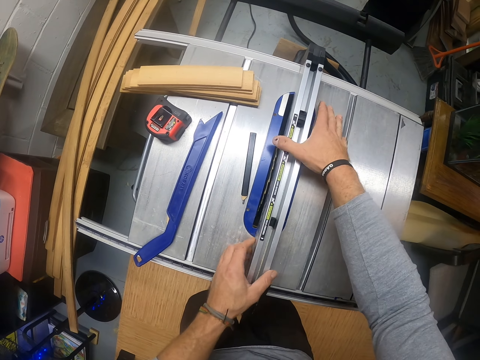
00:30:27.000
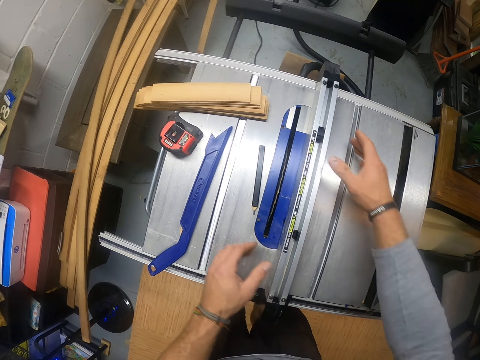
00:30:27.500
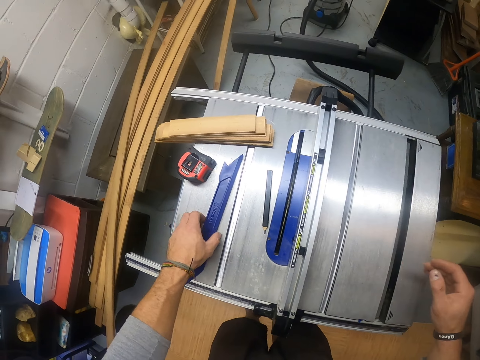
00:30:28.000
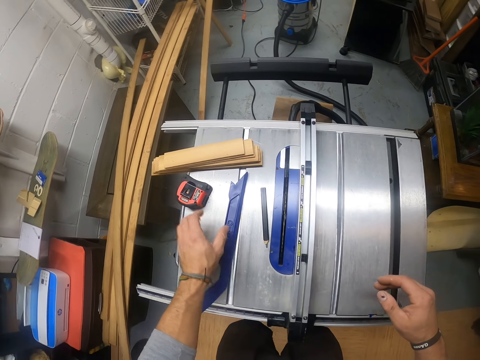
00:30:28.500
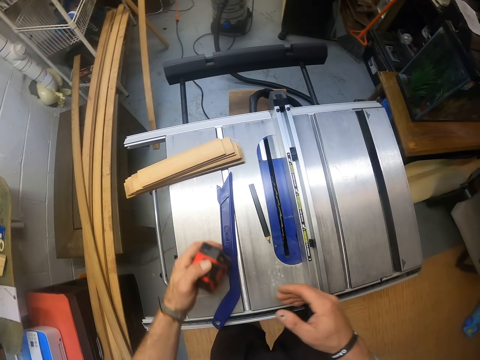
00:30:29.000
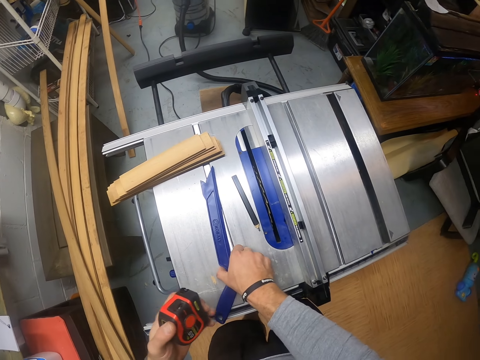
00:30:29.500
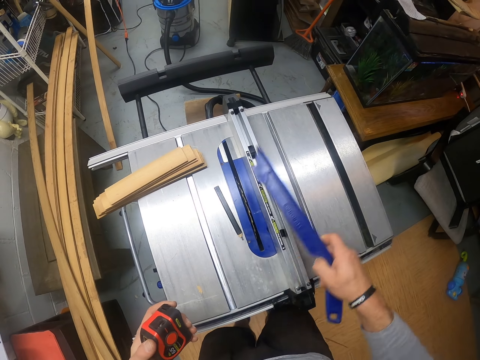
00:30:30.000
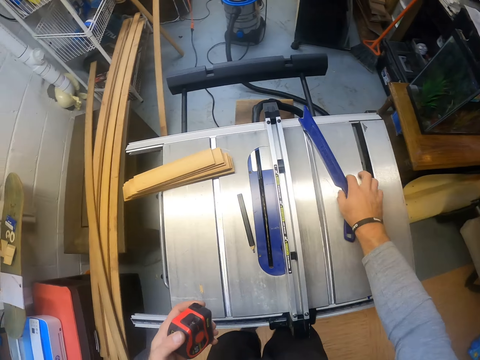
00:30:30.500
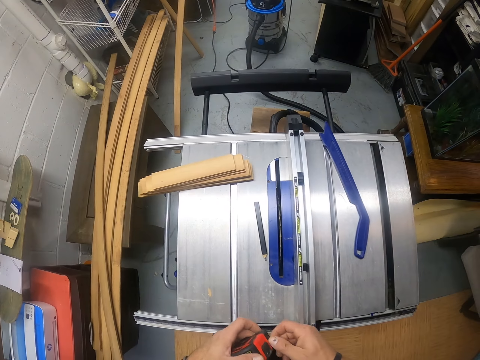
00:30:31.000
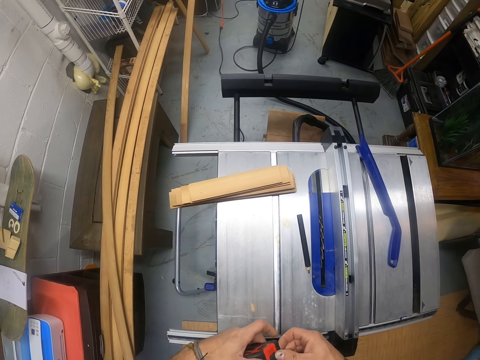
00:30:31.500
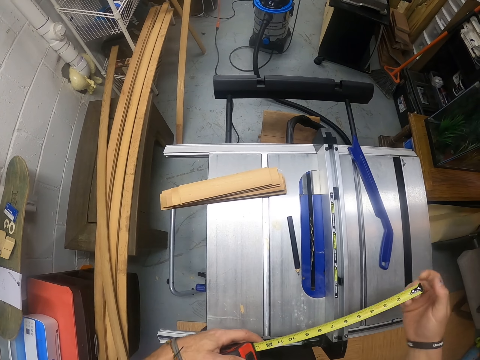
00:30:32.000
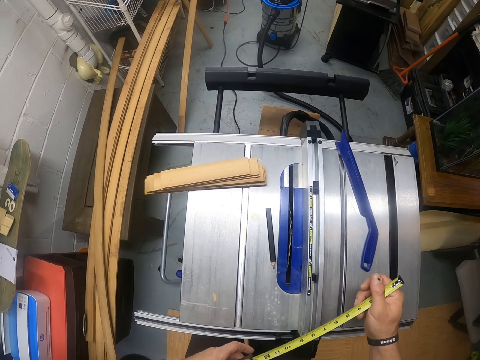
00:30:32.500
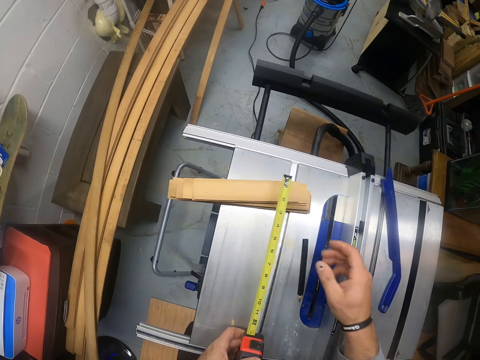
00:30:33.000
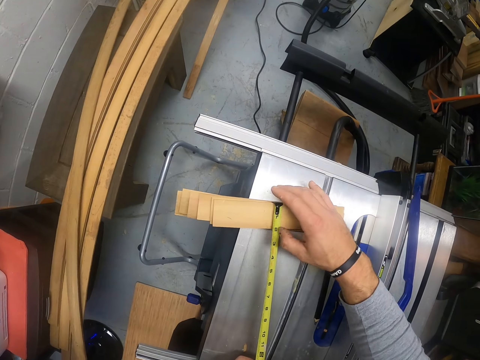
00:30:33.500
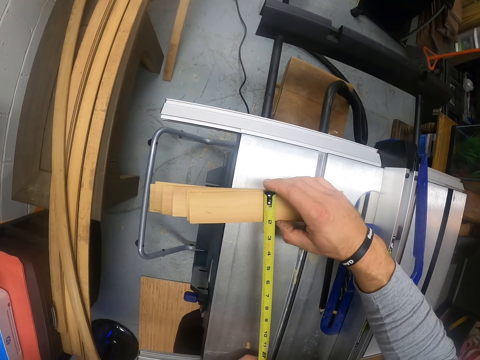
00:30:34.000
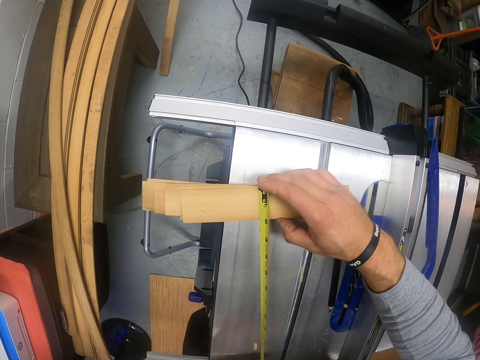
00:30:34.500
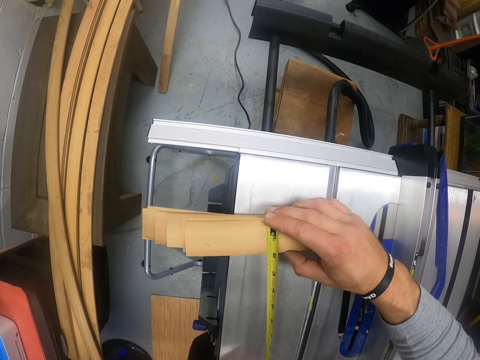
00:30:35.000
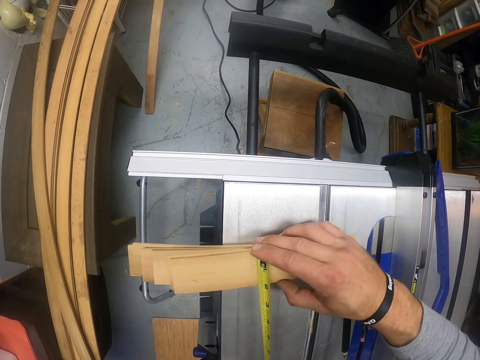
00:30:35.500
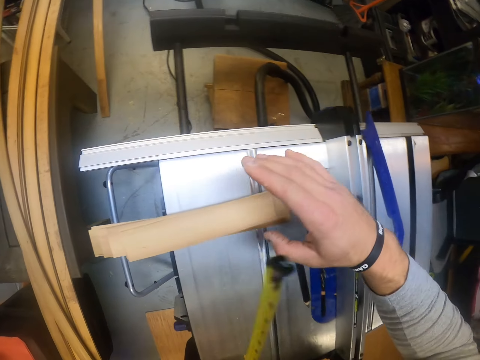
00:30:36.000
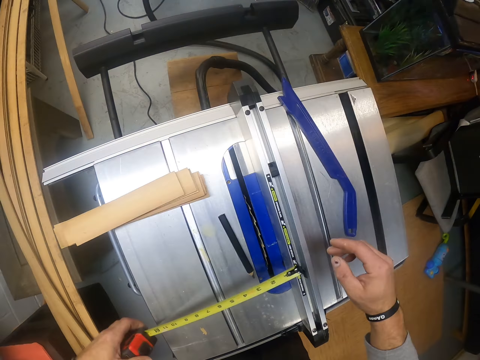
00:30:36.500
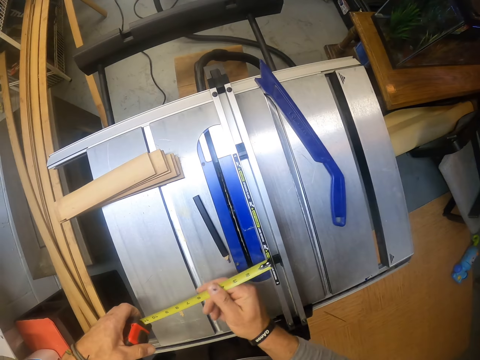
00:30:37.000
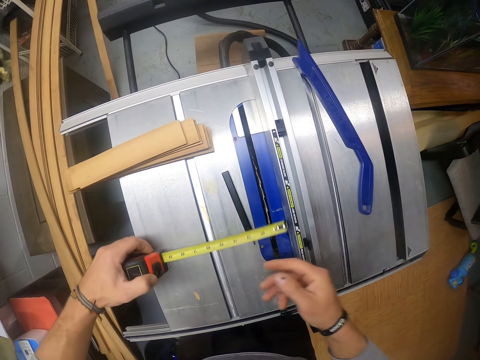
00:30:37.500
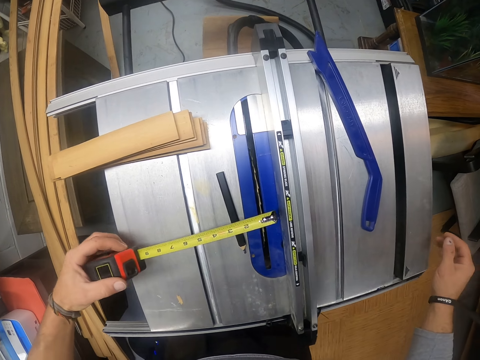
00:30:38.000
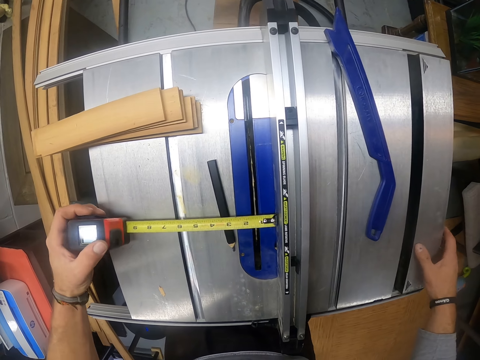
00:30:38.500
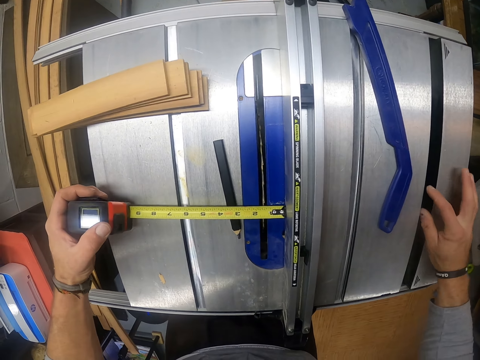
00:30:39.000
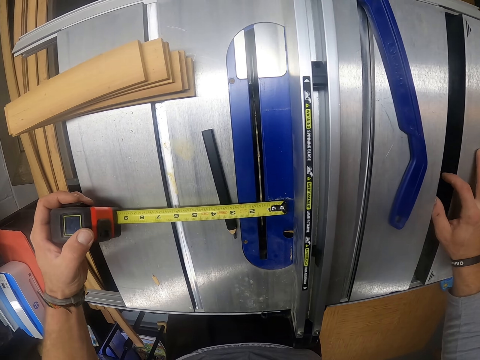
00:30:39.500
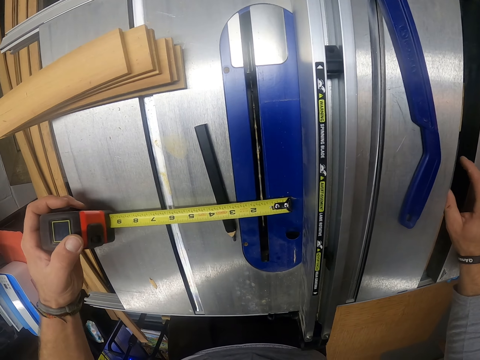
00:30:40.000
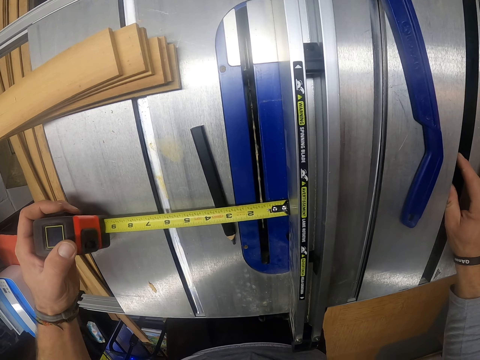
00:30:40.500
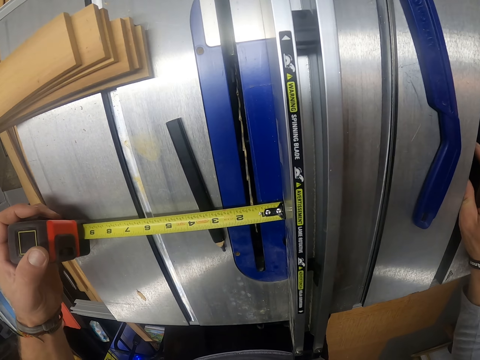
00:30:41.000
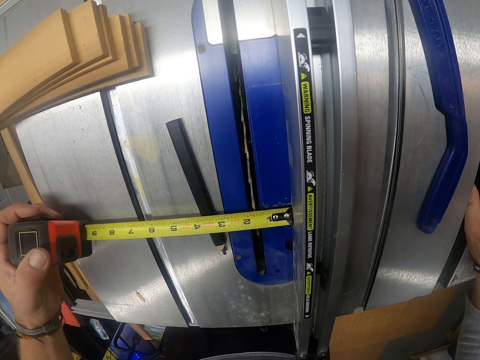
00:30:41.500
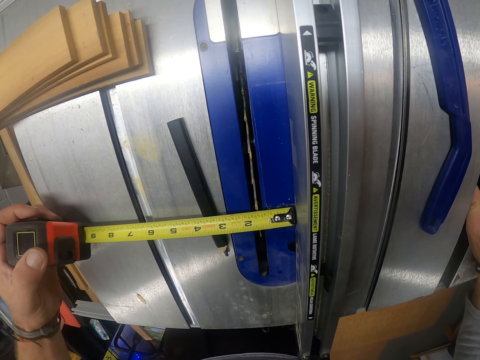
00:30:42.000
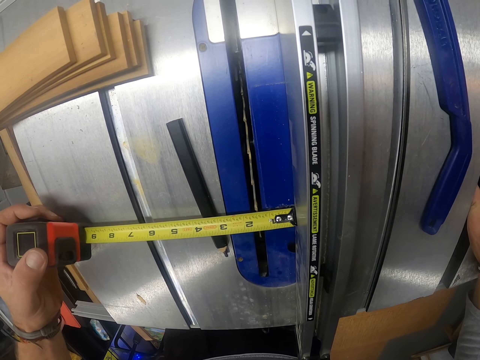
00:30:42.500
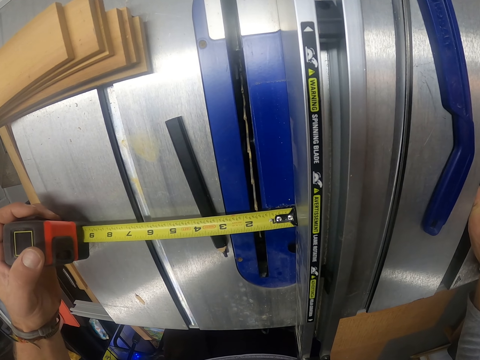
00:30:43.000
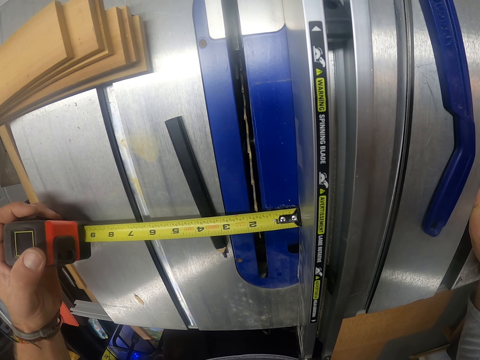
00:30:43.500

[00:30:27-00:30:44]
The camera wearer adjusts the vice on the sawmill machine with his hands. He moves a plate on the sawmill machine with his left hand. He picks up a measuring tape from the sawmill machine with his left hand. He picks up the plate from the sawmill machine with his right hand. He drops the plate on the sawmill machine with his right hand. He pulls out the measuring tape with his right hand. He measures pieces of wood on the sawmill machine with the measuring tape in his hands. He adjusts the measuring tape with his hands. He places the measuring tape on the sawmill machine with his left hand. He moves the accessory track. He adjusts the sawmill machine with his right hand. He measures on the cutter area.

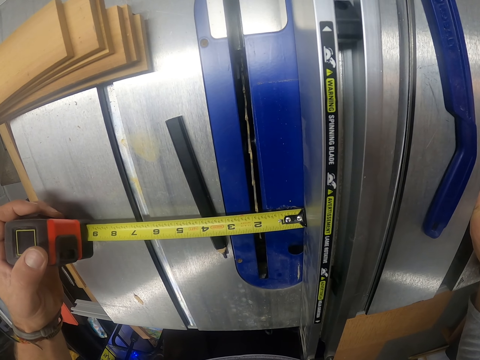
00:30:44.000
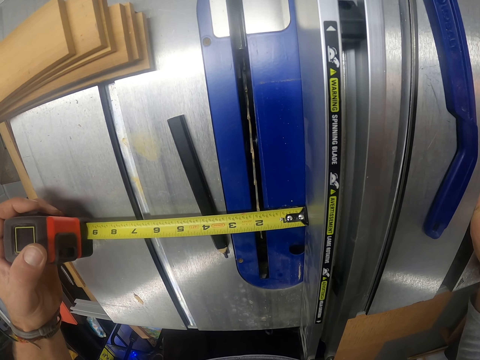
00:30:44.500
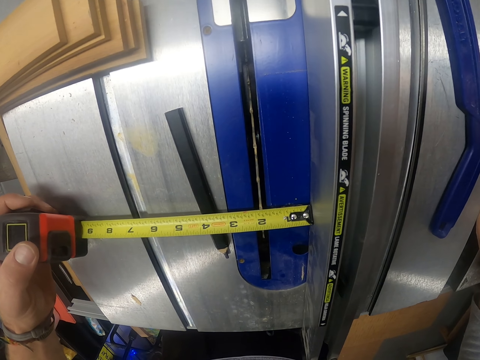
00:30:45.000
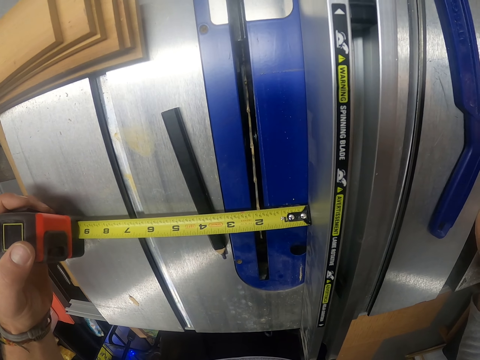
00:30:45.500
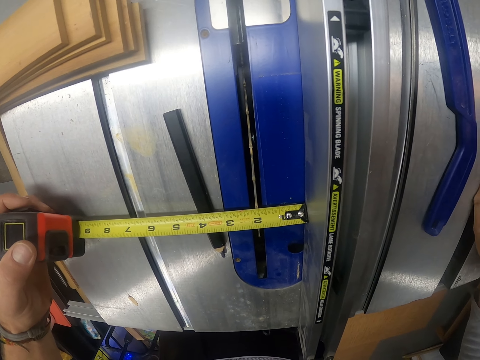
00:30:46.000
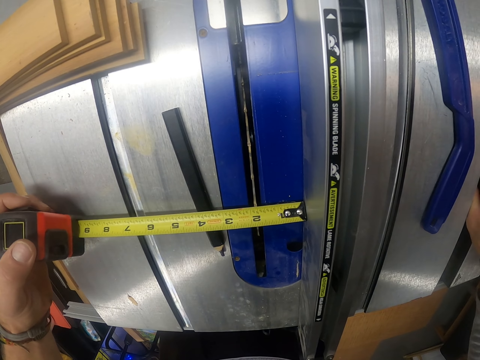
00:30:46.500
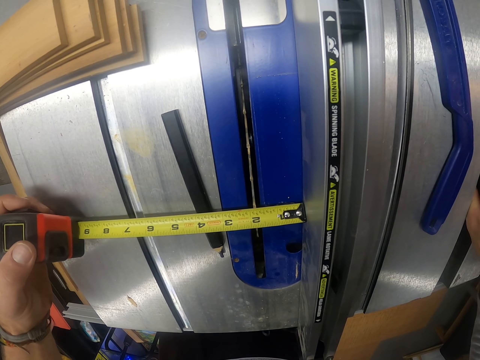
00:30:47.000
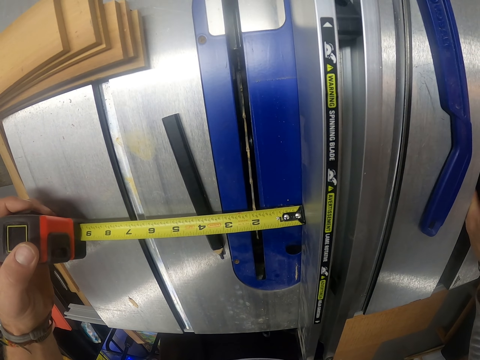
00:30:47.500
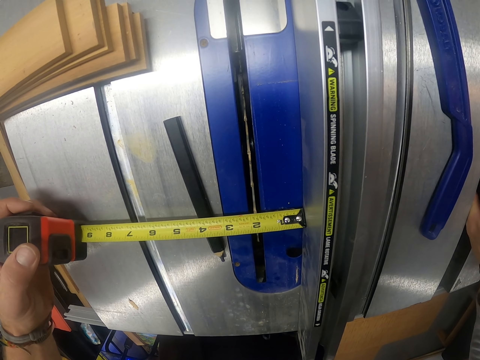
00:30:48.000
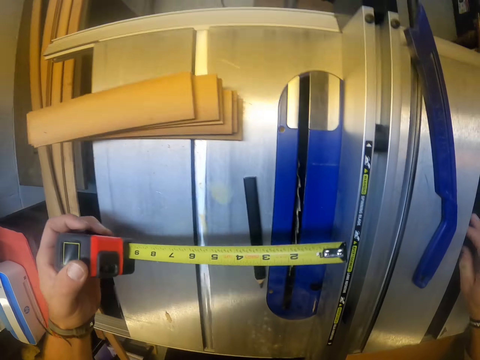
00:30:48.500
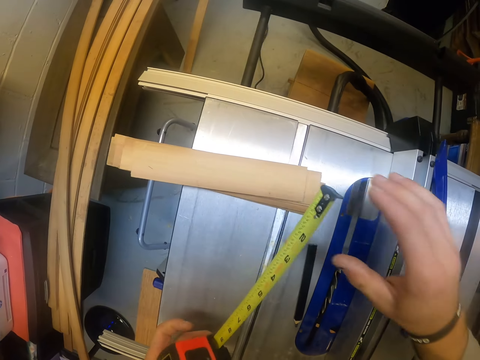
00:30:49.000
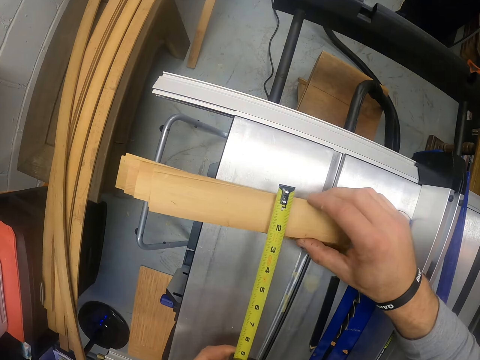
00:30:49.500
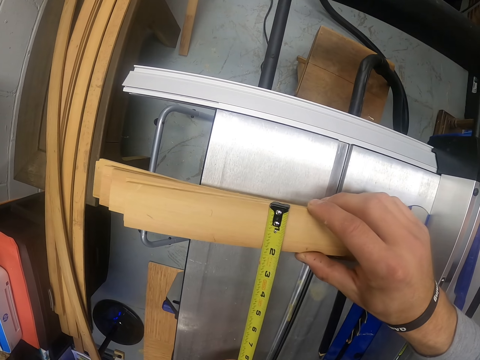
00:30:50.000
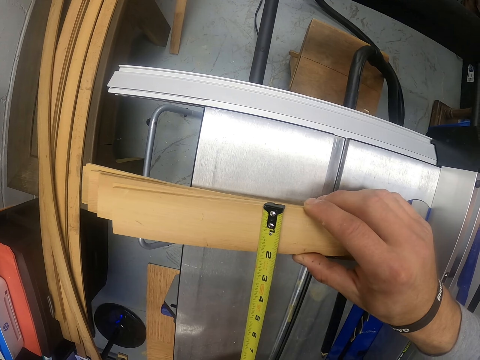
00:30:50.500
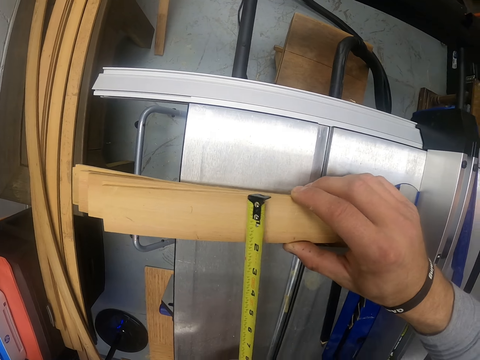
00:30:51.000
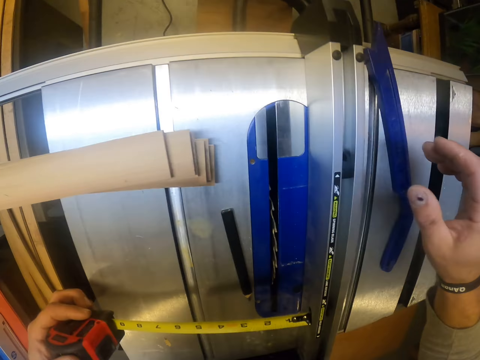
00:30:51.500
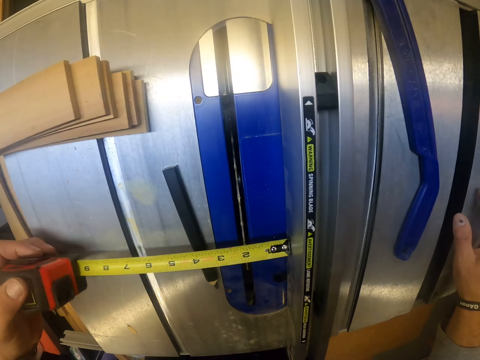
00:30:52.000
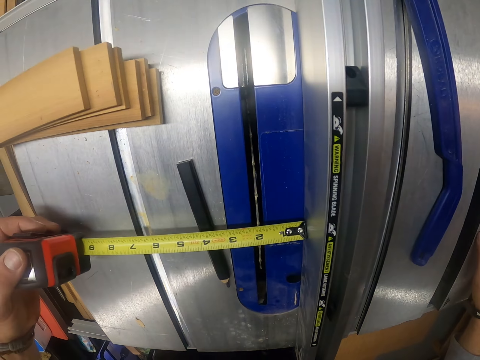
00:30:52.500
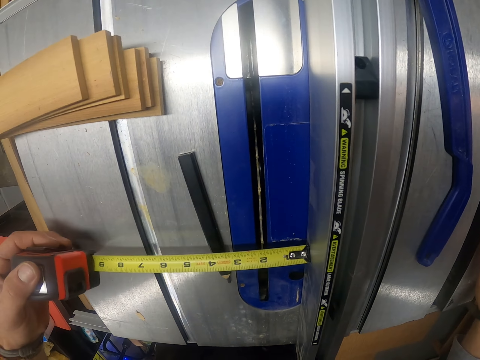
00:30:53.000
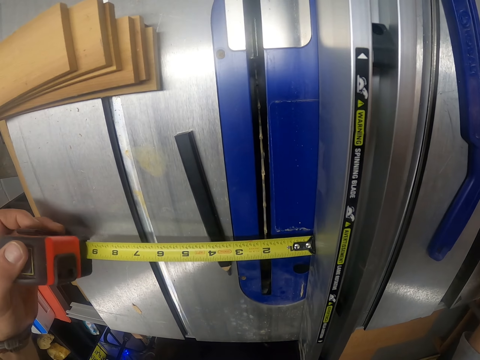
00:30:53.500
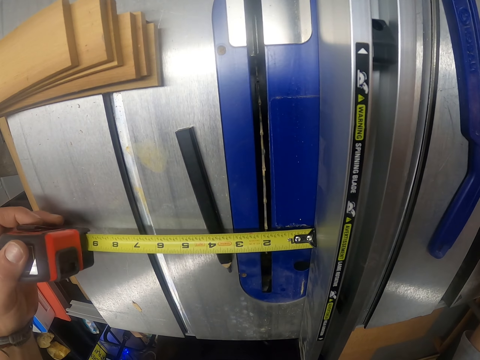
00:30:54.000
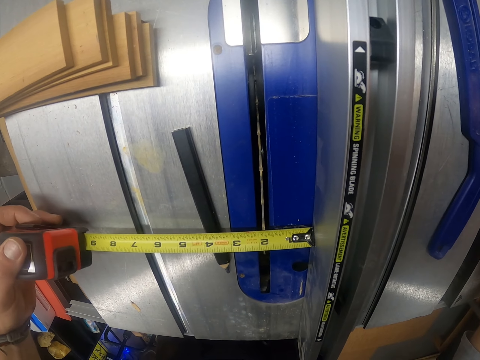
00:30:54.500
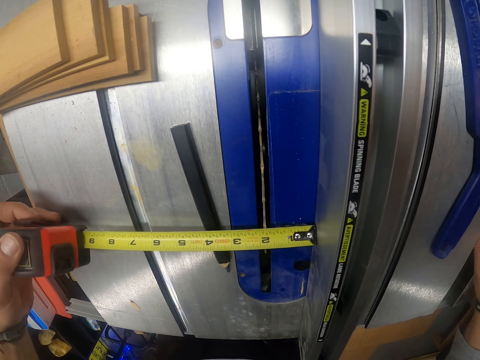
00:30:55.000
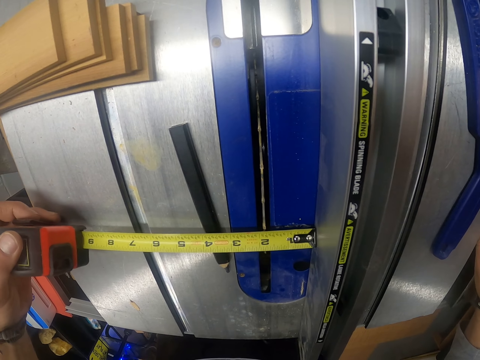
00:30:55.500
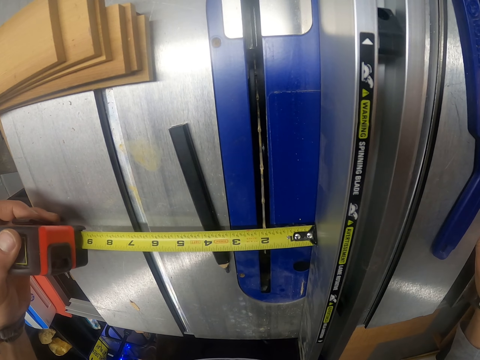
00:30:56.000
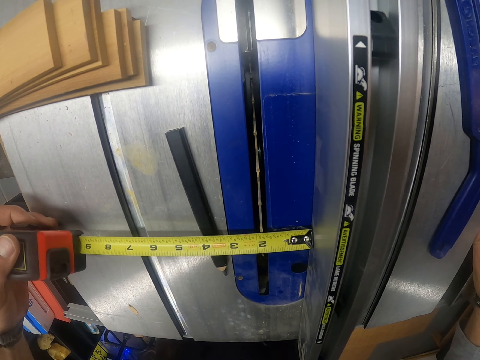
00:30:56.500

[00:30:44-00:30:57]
The camera wearer holds the pieces of wood on the sawmill machine with his right hand. He places the measuring tape on the pieces of wood with his left hand. He measures on the wood. He places the measuring tape on the sawmill machine with his left hand. He measures on the cutter area.
